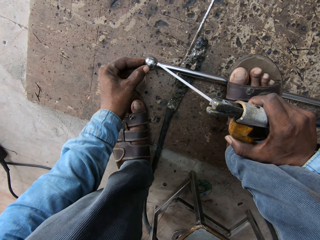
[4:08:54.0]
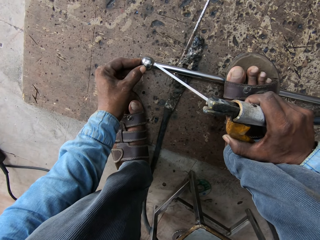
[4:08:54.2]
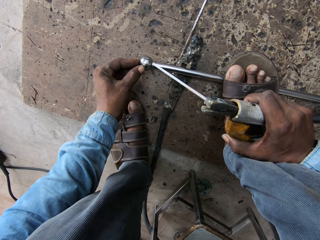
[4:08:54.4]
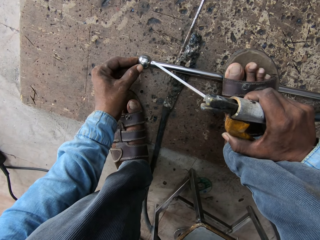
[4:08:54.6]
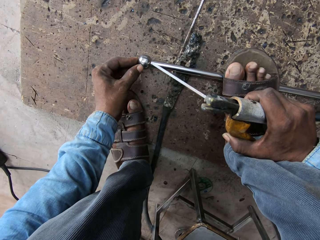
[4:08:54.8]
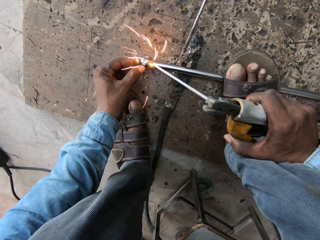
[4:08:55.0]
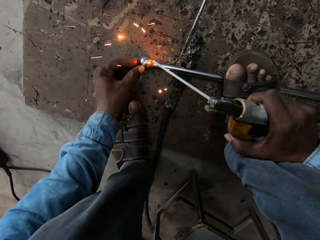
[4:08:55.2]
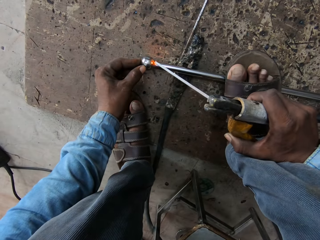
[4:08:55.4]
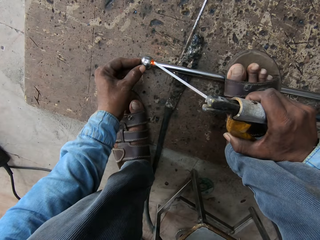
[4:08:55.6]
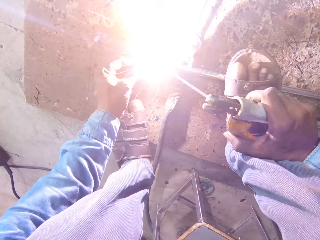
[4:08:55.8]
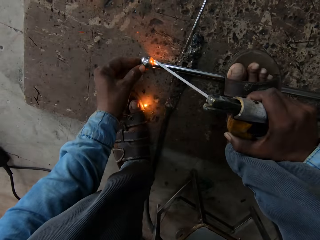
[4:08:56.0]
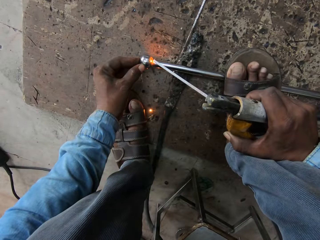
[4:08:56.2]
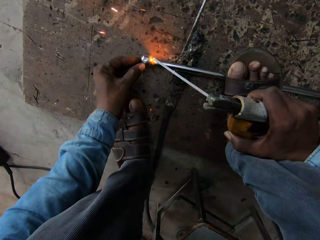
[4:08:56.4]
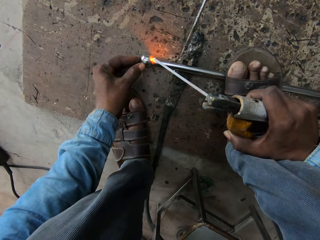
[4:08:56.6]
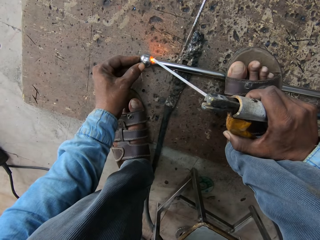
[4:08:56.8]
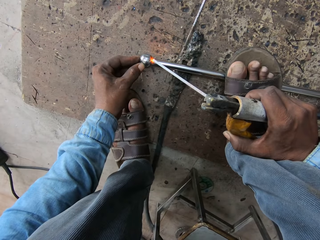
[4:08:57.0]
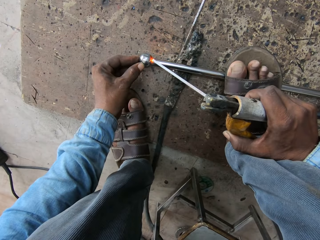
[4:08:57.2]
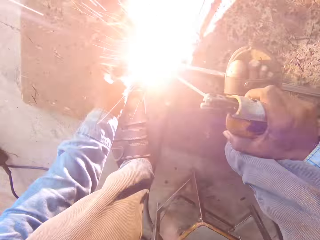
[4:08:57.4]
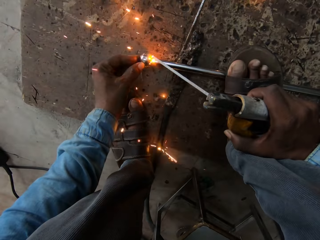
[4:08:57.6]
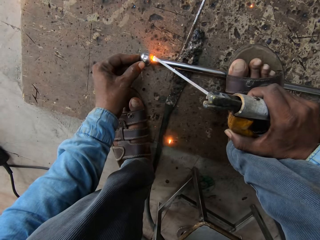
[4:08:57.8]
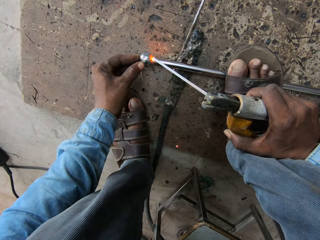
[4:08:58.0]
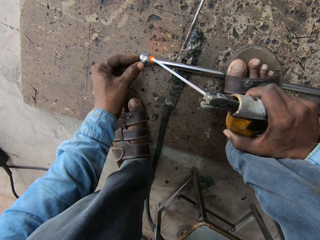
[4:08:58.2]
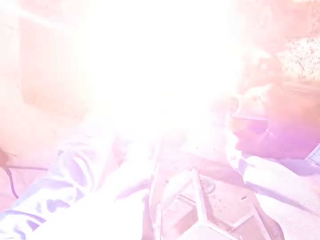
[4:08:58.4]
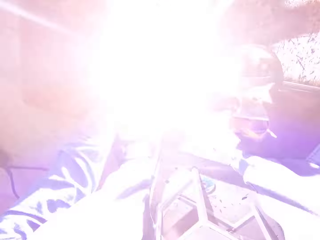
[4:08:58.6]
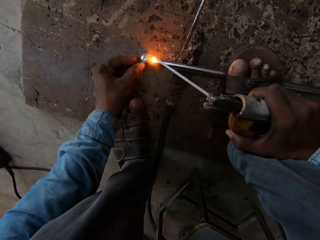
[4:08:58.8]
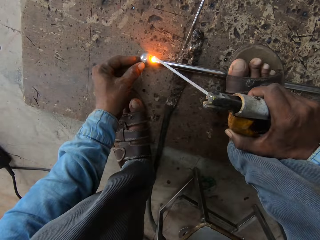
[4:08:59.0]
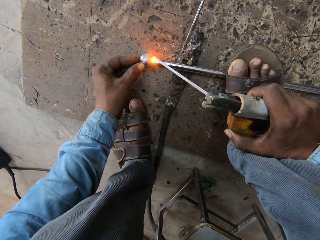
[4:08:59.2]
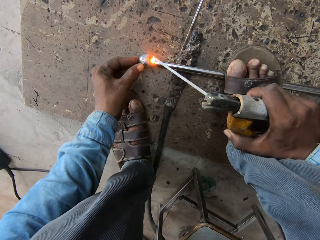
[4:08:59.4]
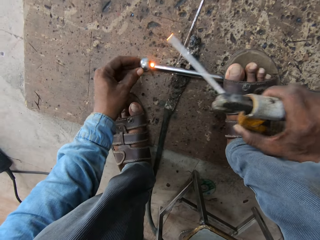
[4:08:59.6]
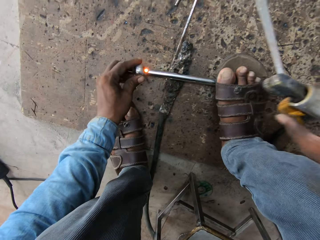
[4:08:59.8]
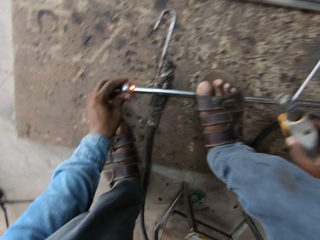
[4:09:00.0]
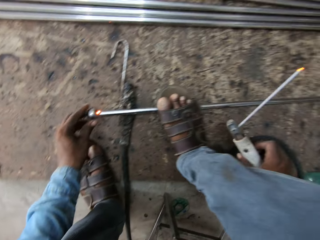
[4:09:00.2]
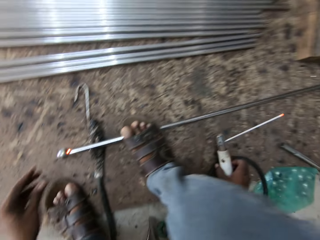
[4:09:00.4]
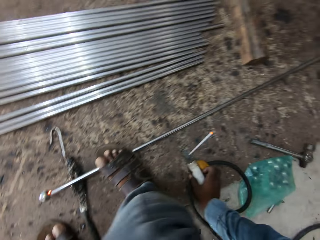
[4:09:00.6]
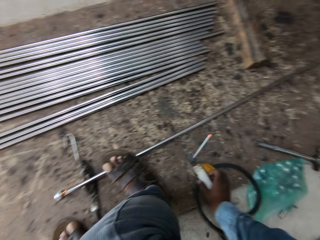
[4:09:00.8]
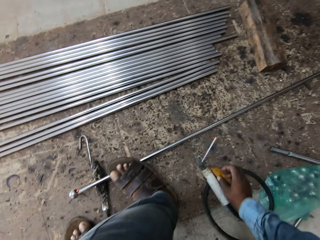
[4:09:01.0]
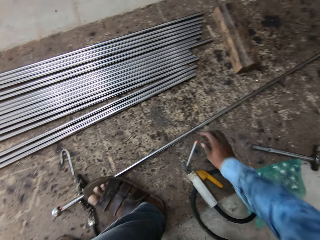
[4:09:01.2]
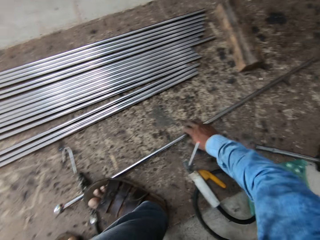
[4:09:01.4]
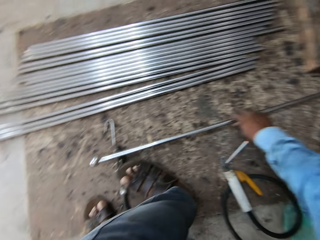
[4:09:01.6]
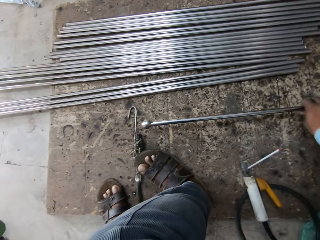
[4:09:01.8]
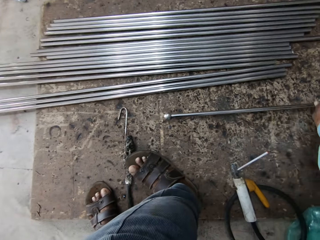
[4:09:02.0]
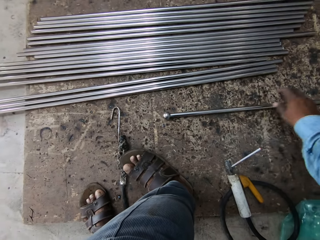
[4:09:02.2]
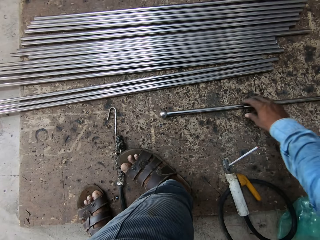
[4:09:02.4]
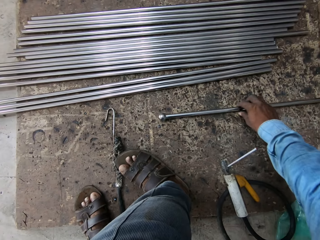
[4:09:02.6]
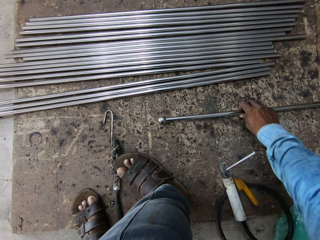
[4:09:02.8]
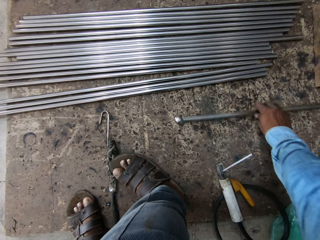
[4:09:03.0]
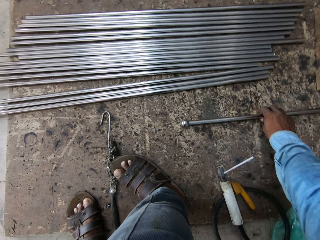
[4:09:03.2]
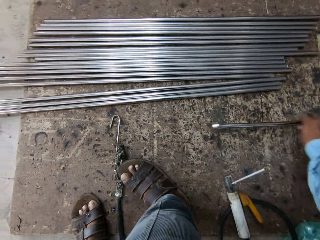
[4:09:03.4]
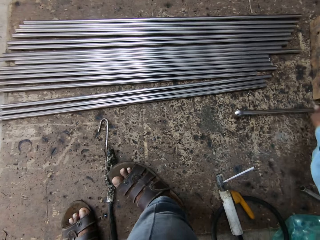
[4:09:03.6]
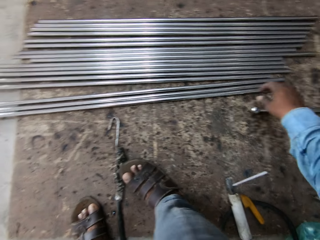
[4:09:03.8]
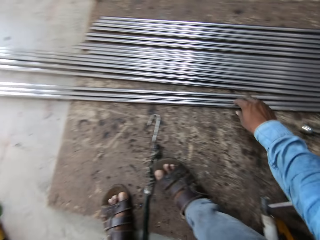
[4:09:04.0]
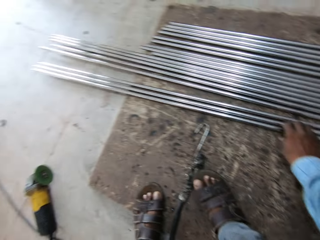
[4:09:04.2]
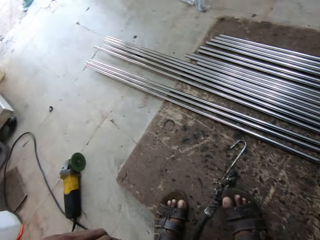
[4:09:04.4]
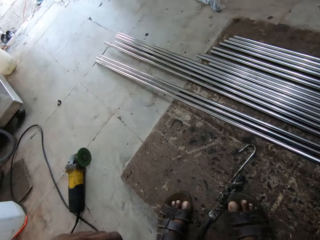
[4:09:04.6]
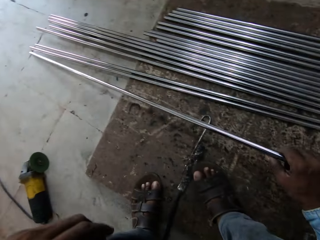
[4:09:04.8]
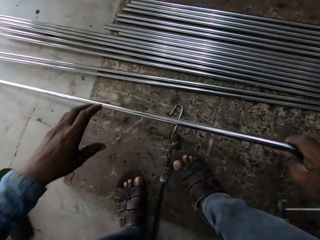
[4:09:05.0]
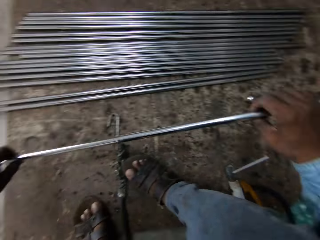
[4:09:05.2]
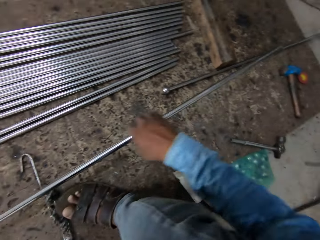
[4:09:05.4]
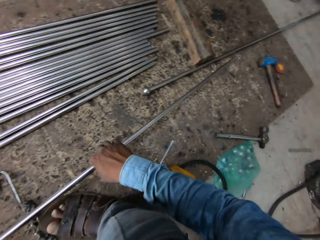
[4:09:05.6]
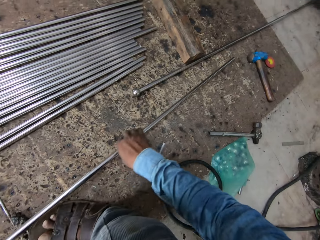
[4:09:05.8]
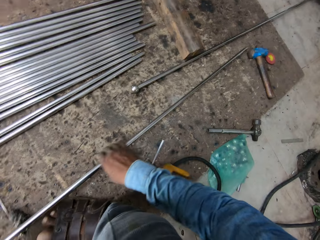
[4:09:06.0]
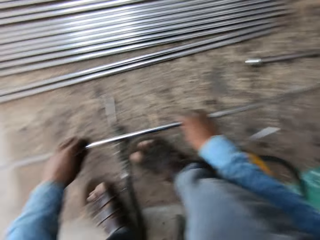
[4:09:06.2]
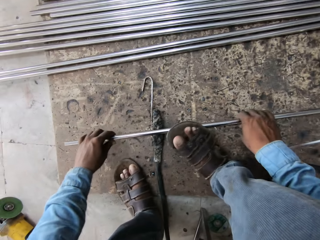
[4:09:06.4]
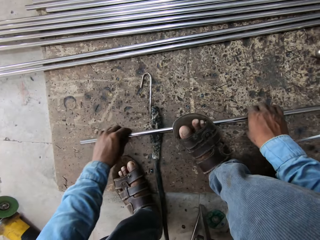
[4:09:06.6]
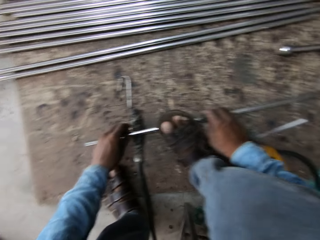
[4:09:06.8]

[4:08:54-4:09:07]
The camera wearer welds the ring. They put the welding gun down. They move metal. They pick up metal.

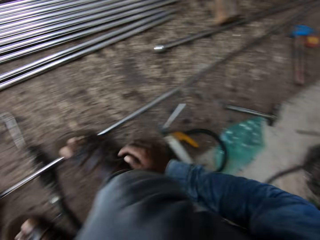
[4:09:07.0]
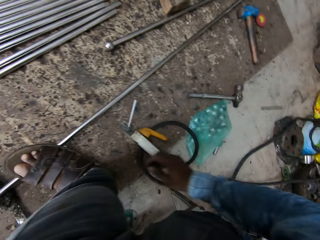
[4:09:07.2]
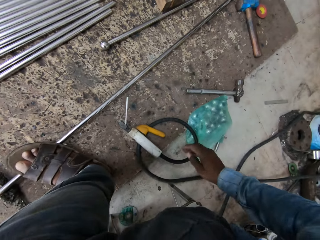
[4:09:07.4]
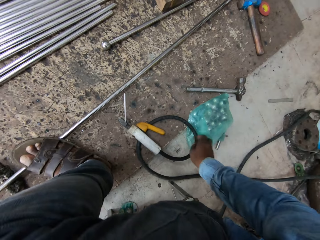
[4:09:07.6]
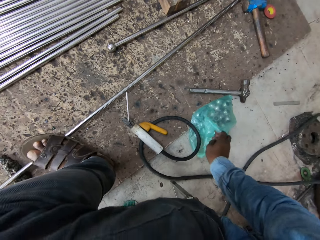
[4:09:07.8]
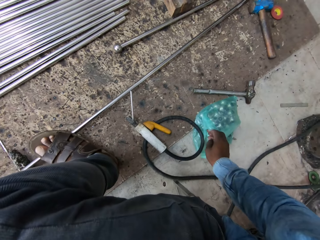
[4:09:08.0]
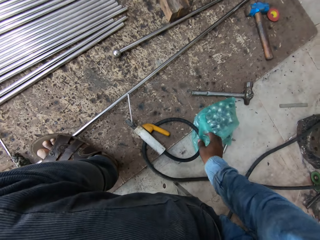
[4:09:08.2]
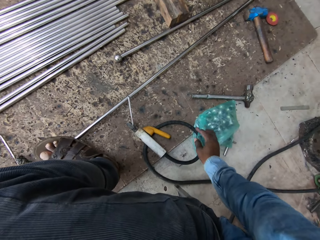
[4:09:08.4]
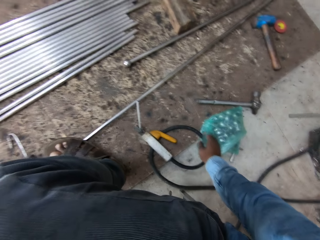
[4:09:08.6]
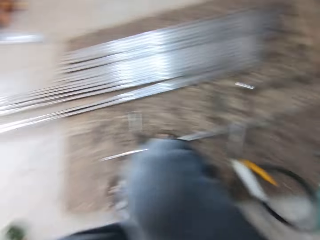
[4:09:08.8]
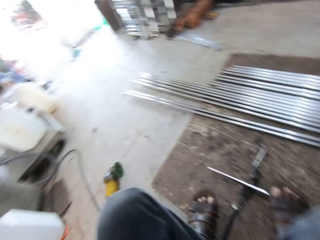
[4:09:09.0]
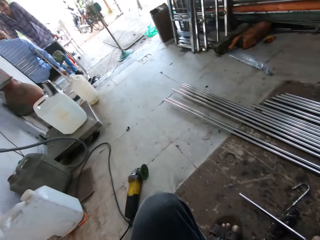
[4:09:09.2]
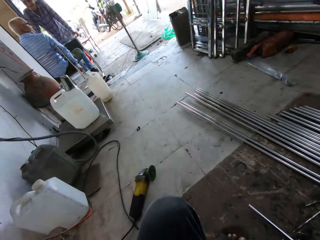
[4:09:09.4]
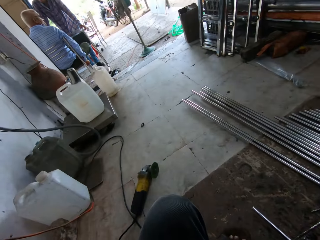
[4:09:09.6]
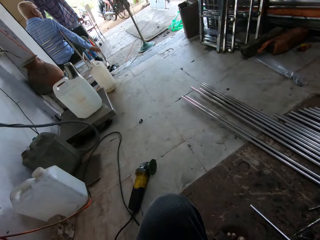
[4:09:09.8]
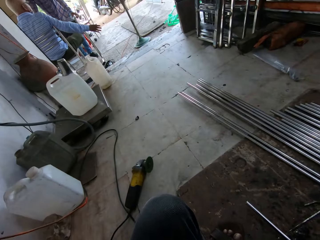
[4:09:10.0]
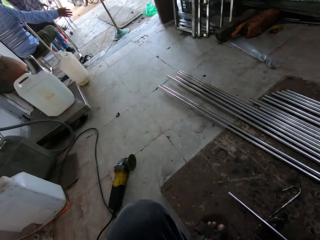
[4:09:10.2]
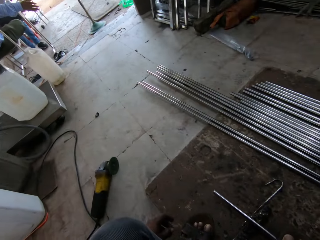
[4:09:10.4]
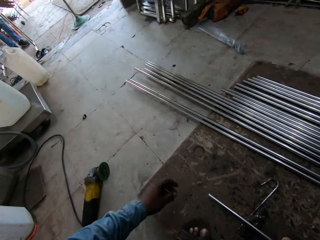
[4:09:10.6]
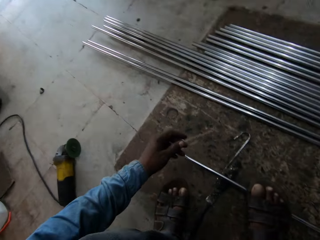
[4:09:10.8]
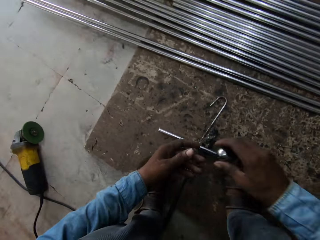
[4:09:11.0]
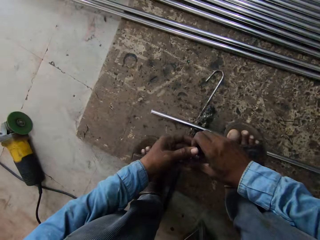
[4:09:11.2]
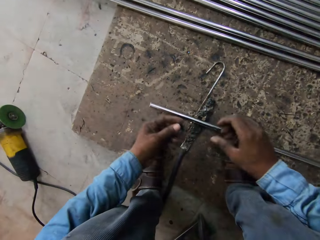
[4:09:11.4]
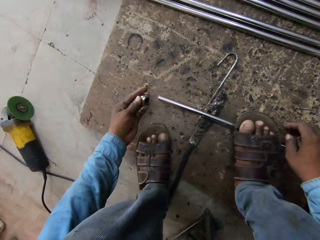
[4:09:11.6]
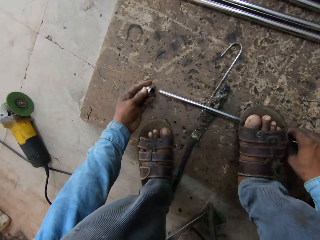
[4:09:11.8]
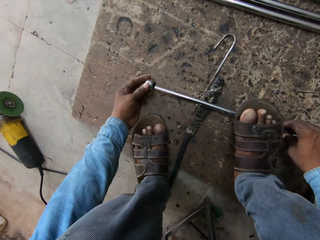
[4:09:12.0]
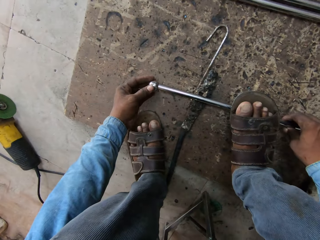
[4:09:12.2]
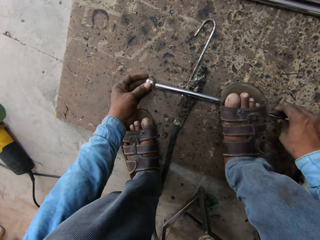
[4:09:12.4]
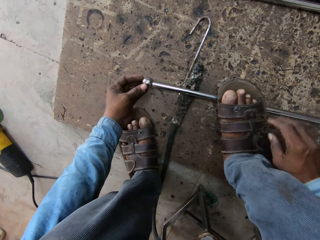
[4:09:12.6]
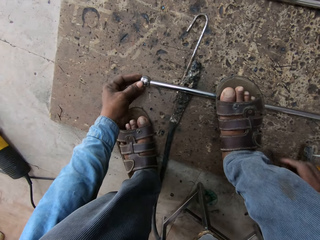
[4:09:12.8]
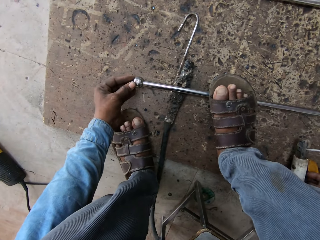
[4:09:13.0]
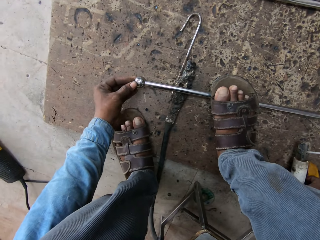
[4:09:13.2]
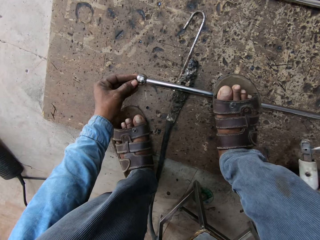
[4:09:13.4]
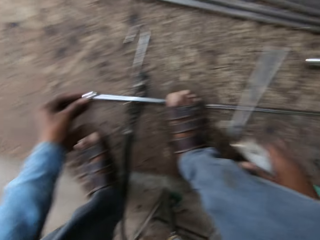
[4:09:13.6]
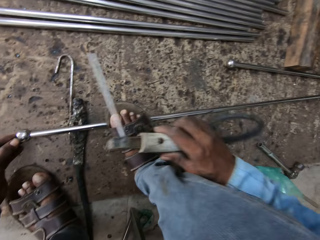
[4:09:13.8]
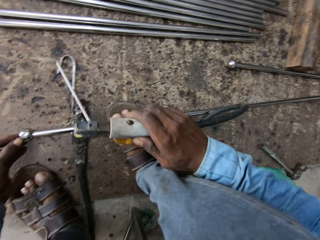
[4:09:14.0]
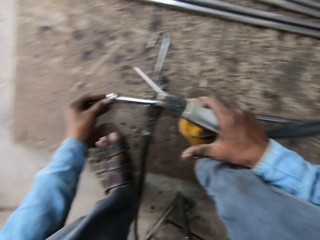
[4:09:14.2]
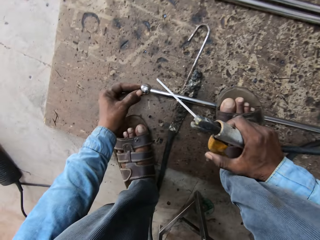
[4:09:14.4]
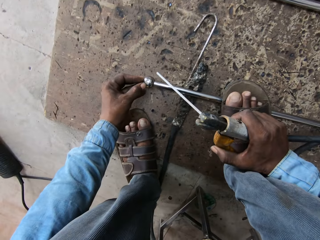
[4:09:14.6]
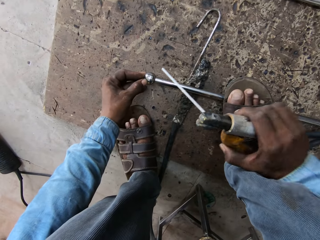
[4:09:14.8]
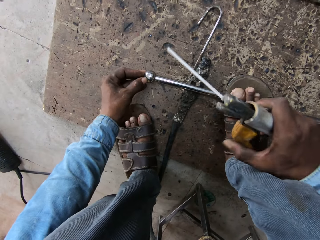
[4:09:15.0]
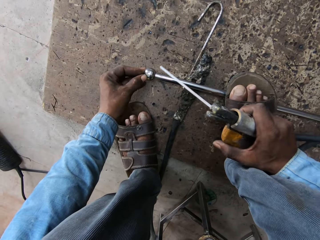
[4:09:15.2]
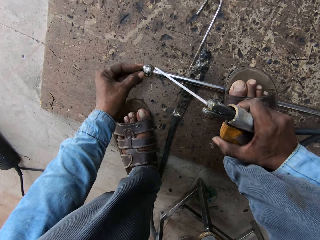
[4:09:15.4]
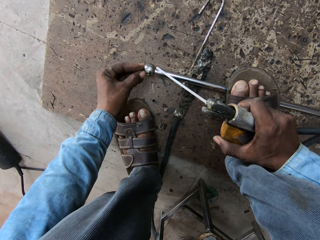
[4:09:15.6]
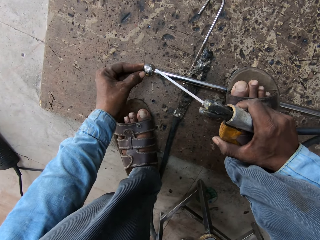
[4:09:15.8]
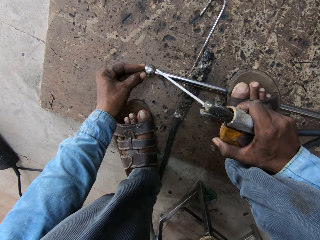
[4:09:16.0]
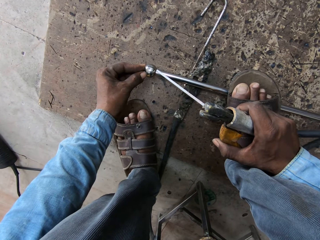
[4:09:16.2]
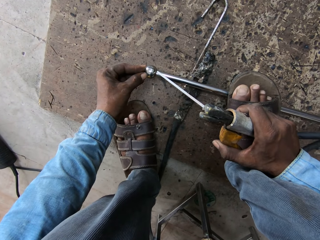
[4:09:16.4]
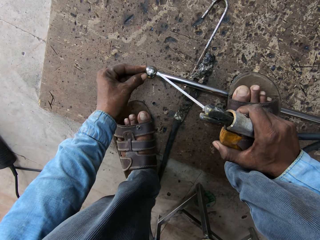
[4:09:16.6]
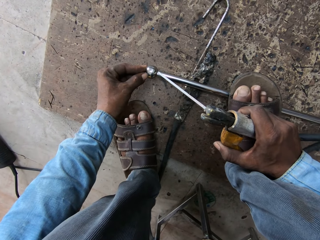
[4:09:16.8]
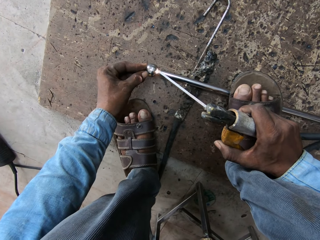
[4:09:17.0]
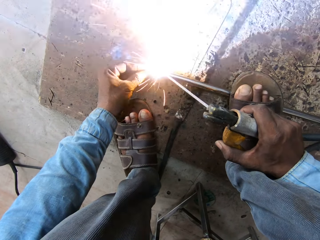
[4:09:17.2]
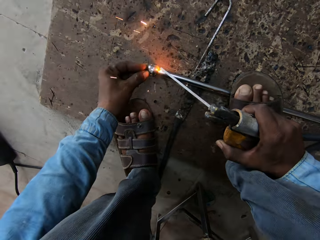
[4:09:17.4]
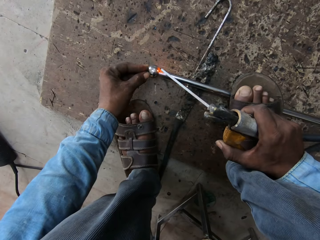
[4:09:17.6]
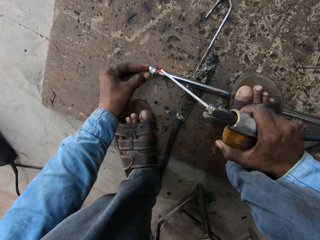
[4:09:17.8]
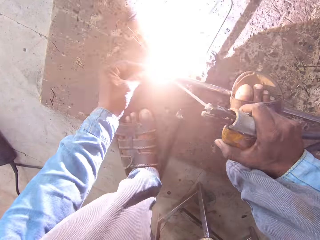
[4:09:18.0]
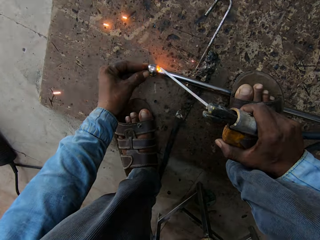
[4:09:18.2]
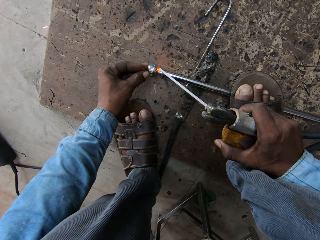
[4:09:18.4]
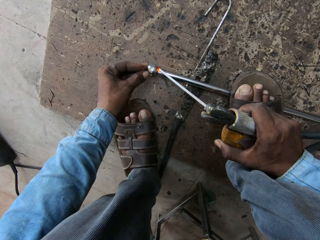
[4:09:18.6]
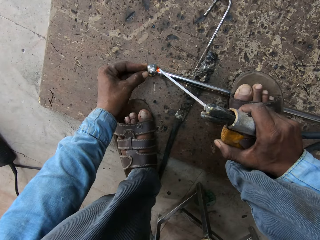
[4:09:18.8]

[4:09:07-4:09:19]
The camera wearer puts their hand in a bag. A man lifts his hand. The camera wearer puts a ring on the metal. They lift a welding gun. They weld the metal.
